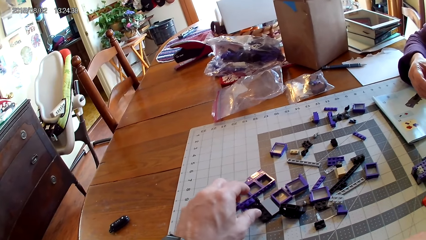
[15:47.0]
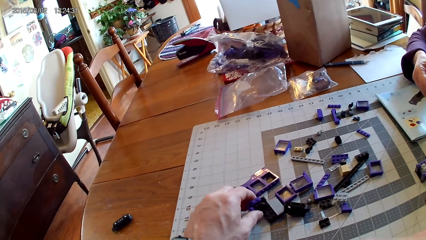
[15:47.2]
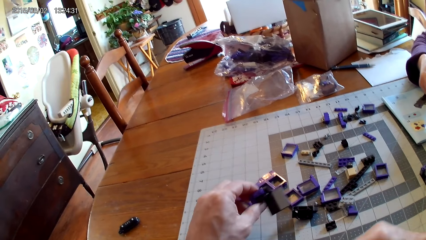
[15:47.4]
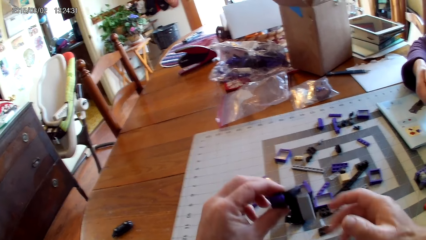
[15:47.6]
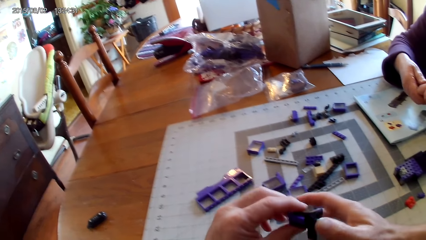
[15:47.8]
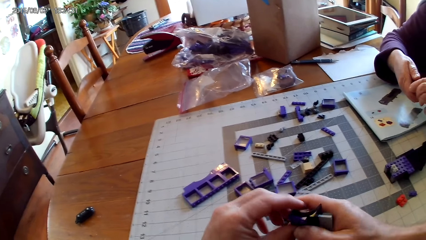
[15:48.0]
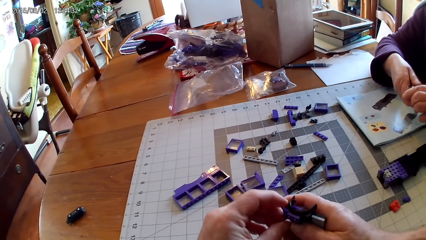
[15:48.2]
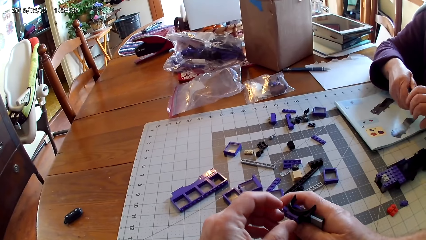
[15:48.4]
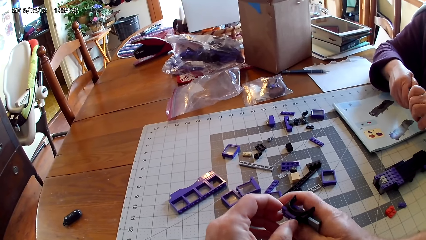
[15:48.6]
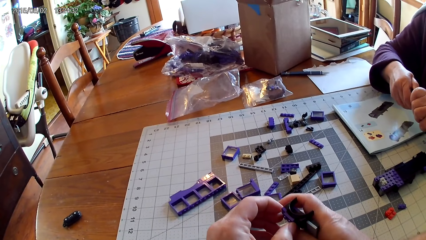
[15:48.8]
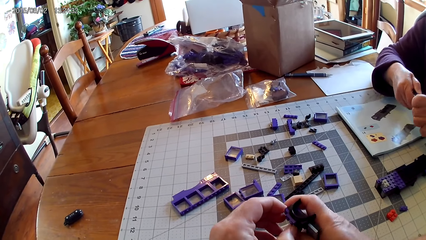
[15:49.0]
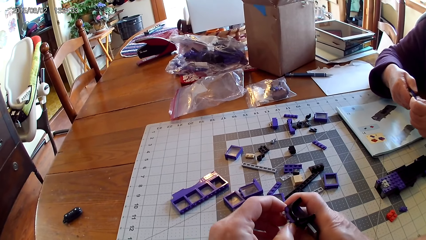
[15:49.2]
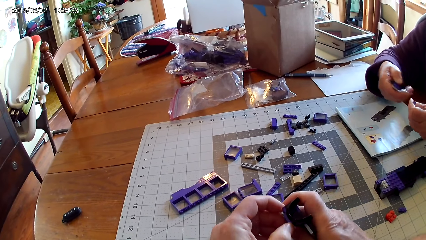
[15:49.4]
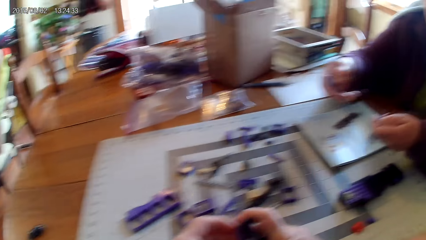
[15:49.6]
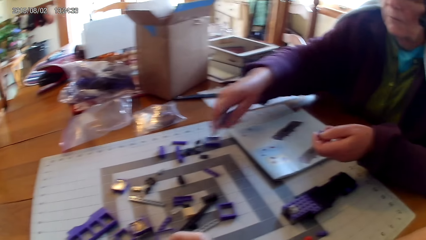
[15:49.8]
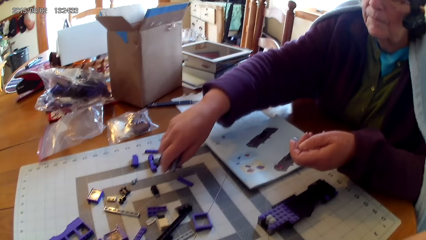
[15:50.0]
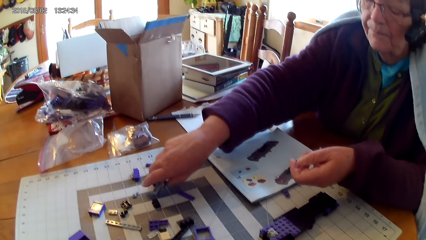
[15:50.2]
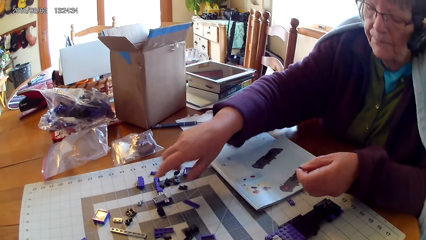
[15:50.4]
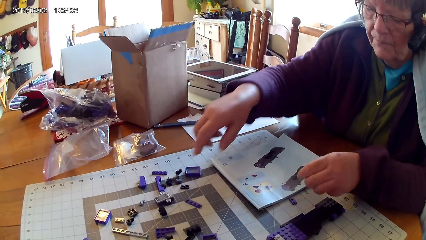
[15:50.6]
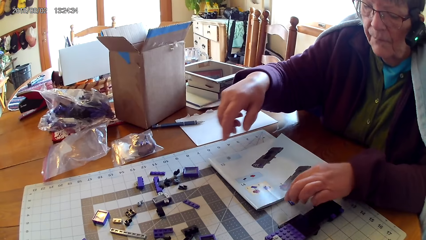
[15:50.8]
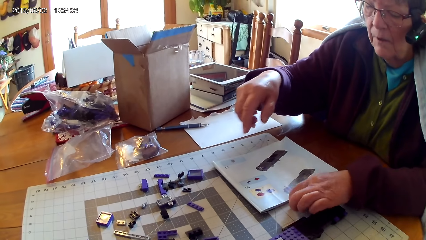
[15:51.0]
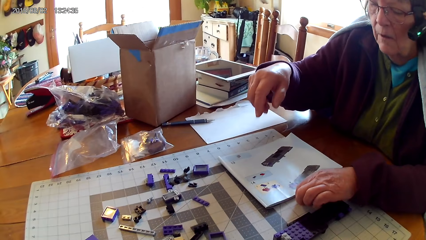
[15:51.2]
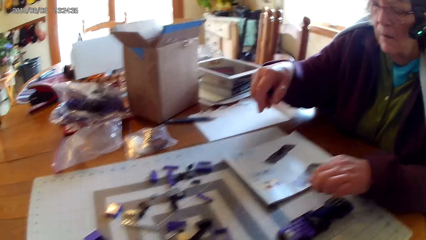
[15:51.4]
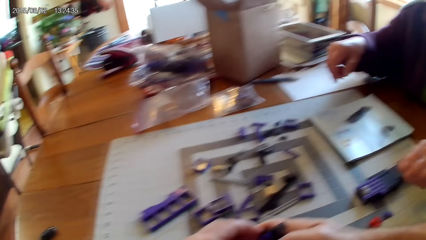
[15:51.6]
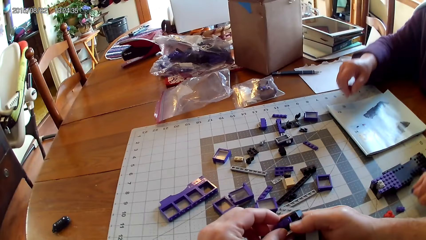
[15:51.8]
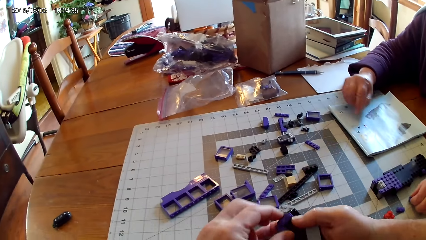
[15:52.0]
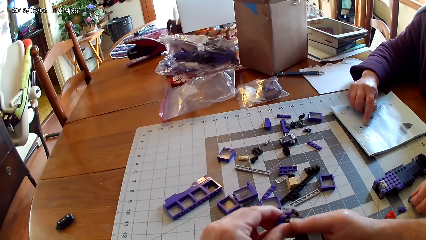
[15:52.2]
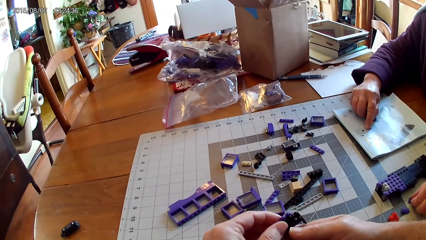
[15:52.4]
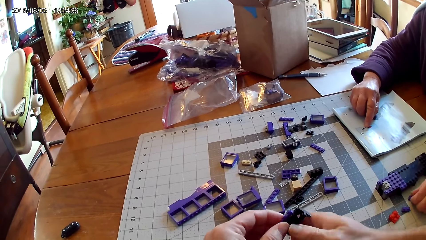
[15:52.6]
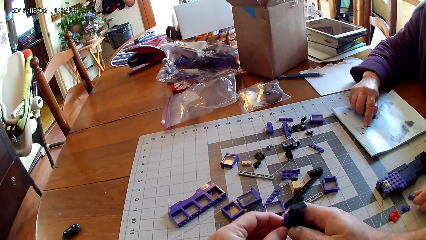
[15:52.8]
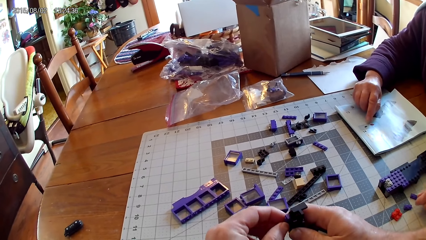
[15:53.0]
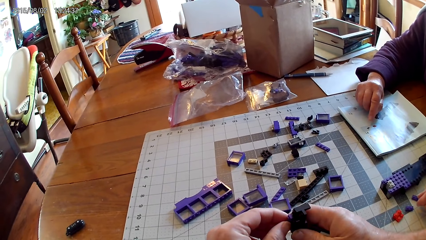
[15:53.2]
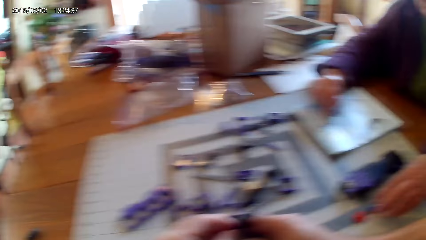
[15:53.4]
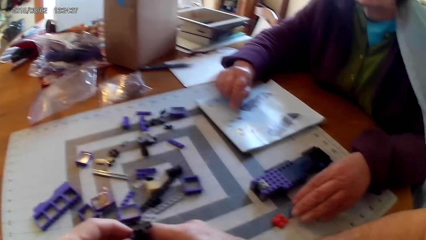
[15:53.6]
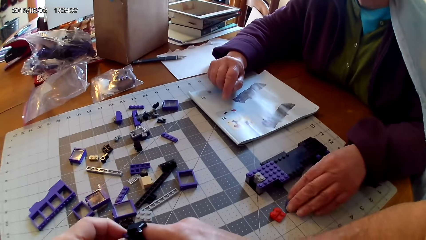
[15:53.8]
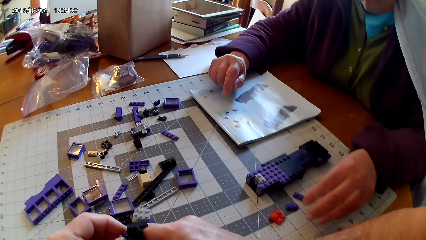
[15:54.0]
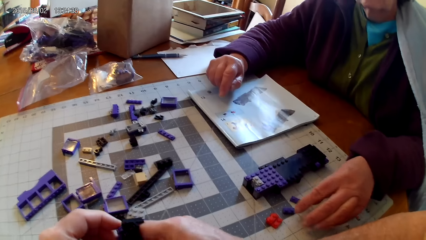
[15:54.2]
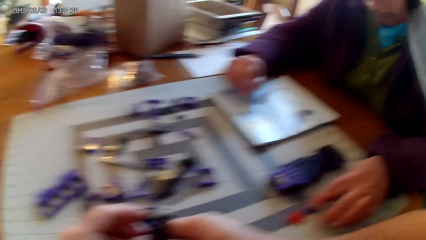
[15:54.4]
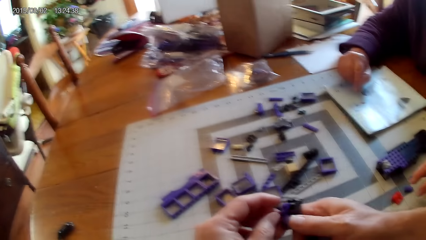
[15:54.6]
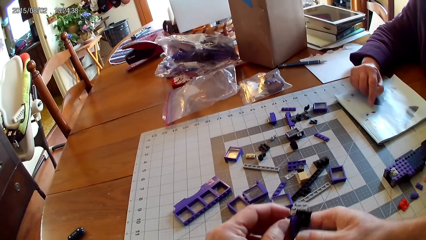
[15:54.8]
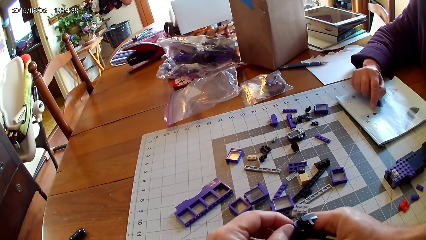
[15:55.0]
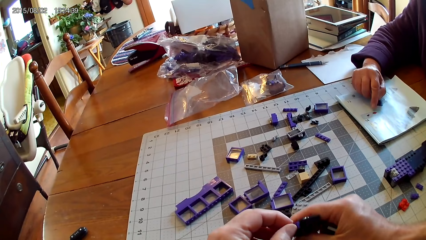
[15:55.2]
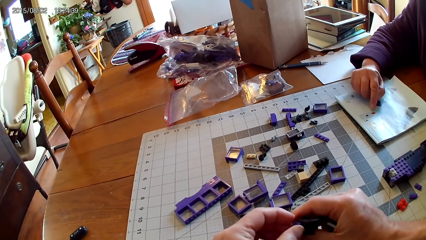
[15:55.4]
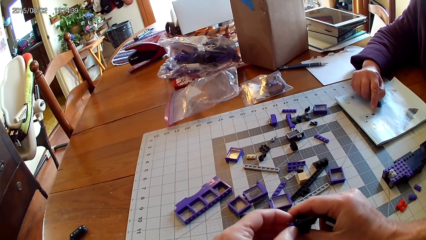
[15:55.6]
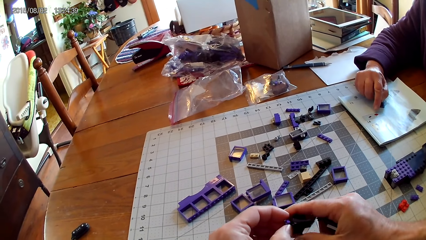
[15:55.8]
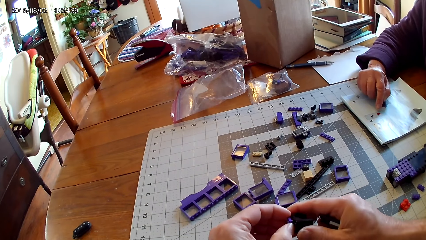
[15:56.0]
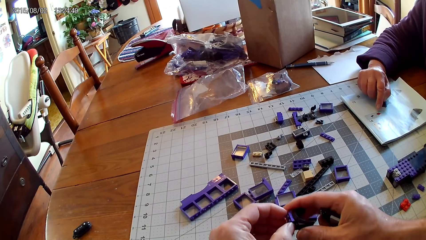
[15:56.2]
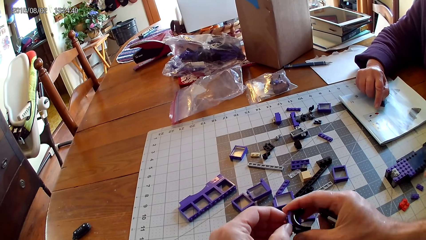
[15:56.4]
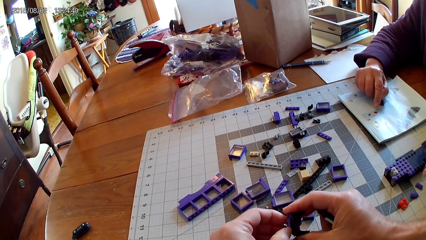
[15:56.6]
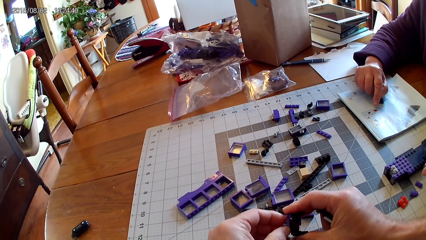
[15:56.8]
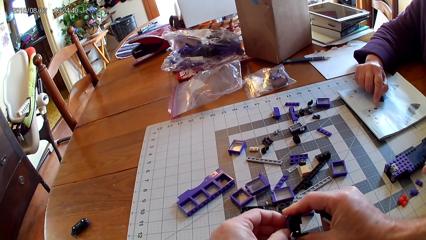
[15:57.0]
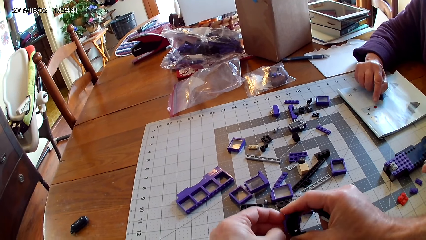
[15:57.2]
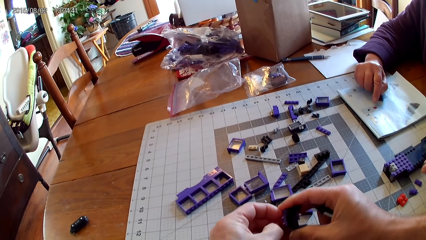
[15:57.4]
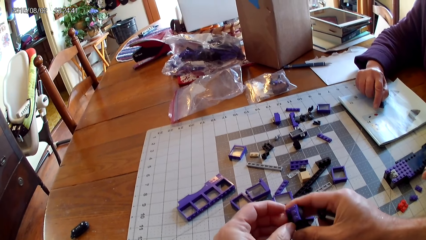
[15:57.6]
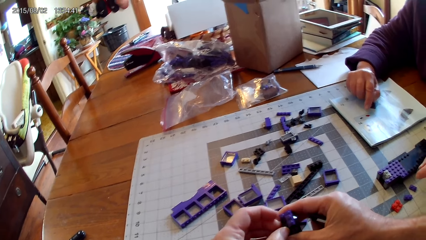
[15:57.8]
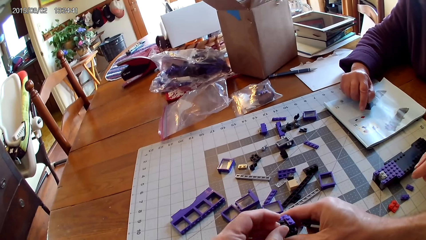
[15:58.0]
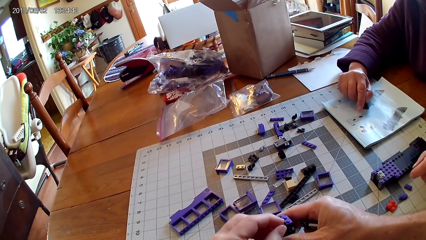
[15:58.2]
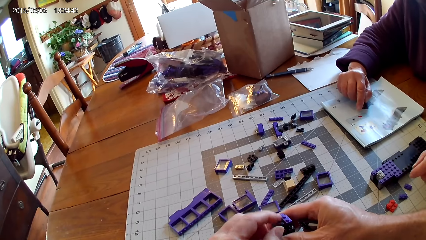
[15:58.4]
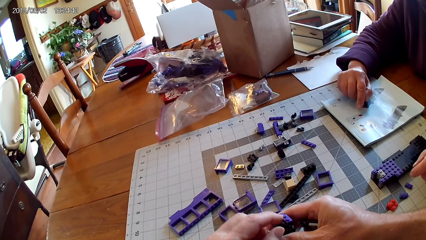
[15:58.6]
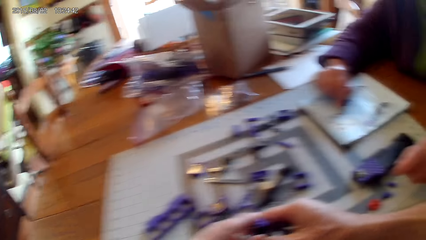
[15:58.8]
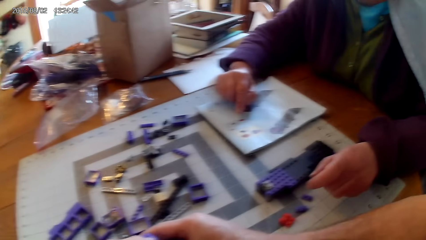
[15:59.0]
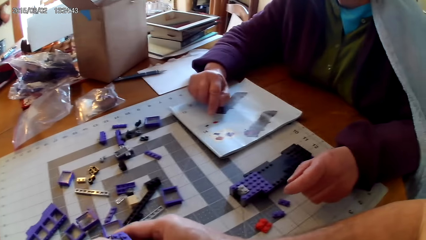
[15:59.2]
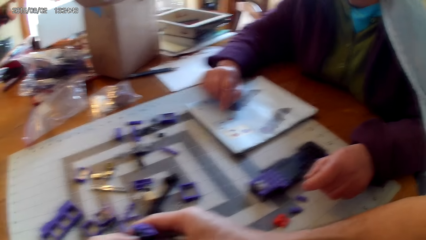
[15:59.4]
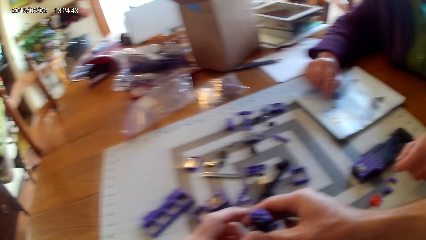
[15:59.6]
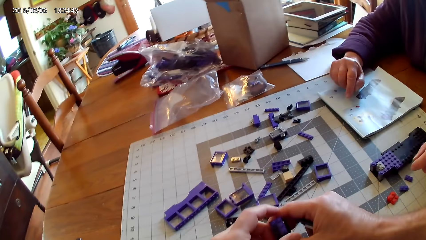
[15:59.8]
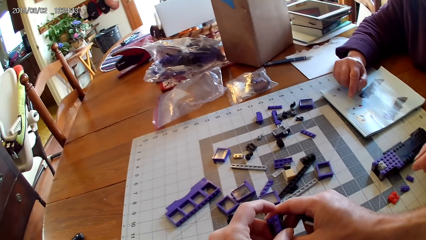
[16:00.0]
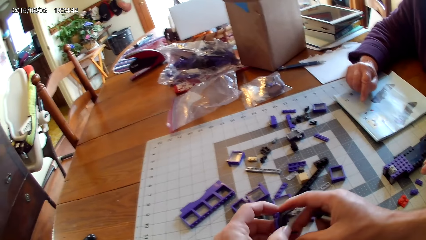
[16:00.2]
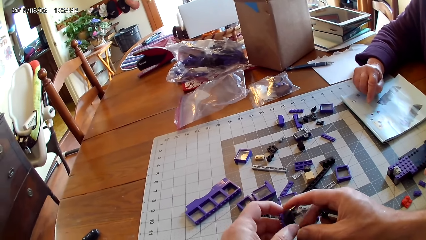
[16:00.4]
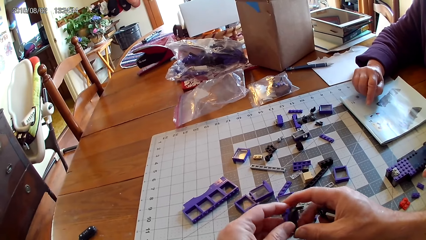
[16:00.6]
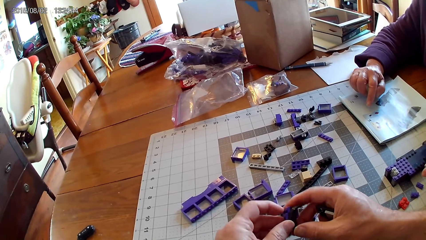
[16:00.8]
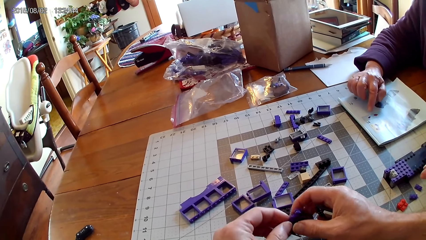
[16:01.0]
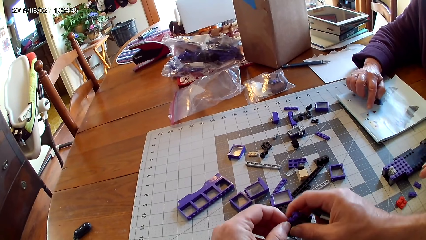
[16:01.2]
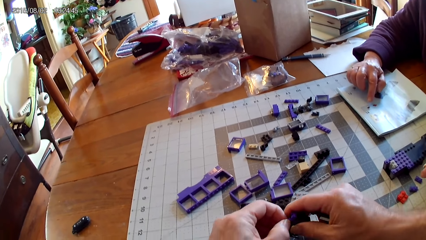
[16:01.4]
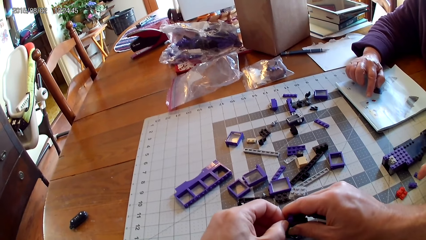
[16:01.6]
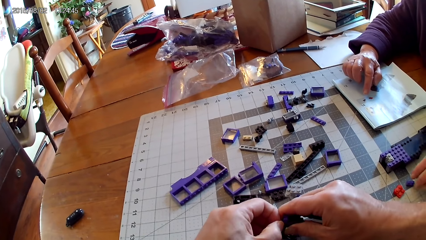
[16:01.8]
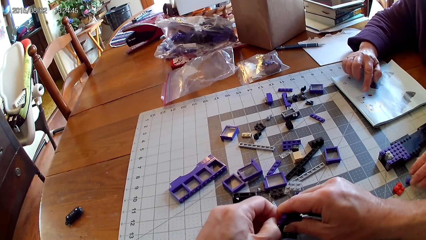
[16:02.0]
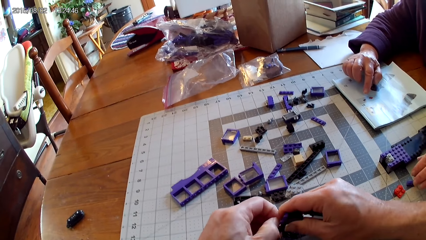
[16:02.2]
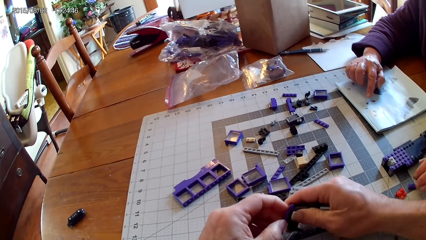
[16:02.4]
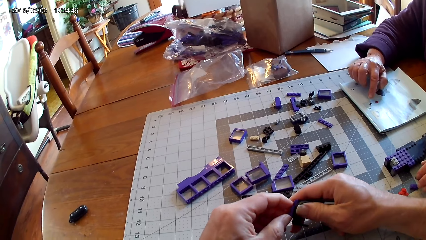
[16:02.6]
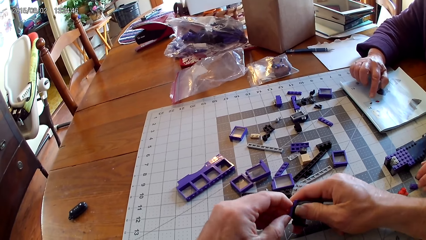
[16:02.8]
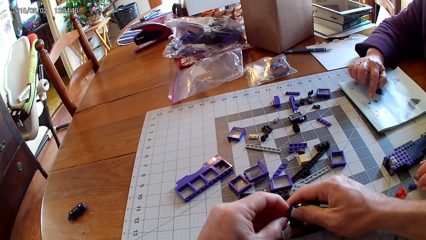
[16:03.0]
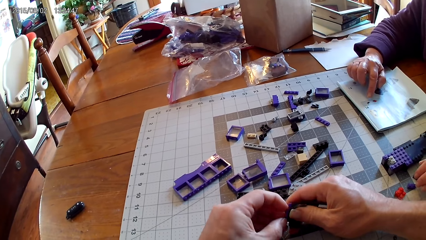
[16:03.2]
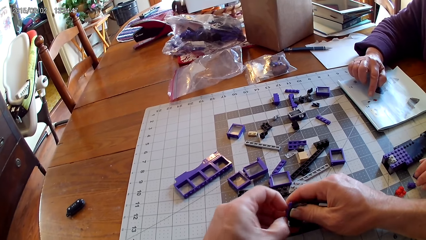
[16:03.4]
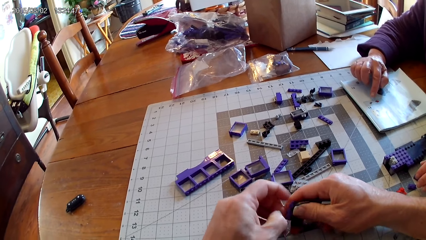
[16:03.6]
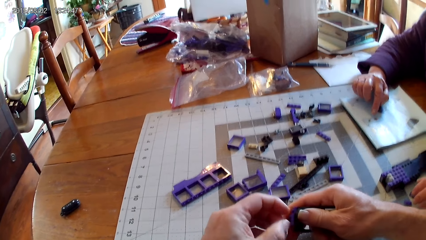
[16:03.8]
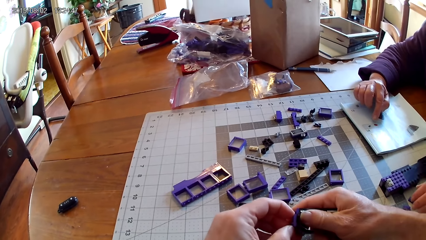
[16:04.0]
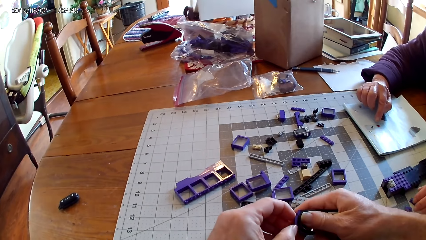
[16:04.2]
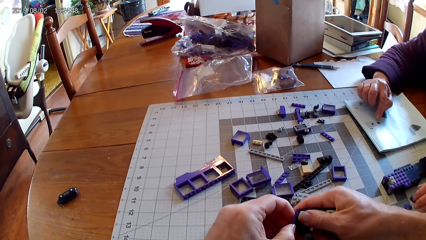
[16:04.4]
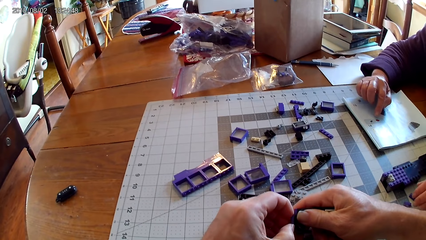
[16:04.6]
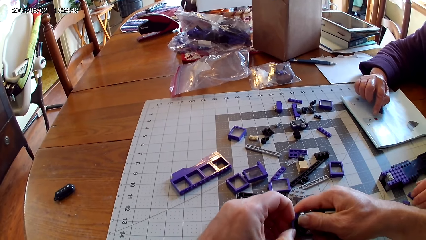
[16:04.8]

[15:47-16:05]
The camera wearer looks around. He takes a spare part. He holds the spare part with both hands. A woman puts the spare part on the table. The woman takes another spare part. The camera wearer loosens the spare part. The woman puts the spare part on the table. The camera wearer loosens the spare part. He fixes a plastic with his hand.
